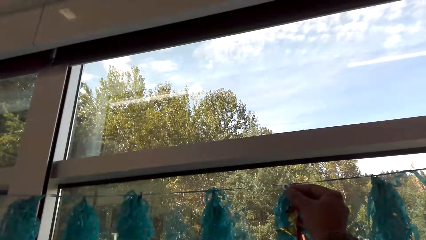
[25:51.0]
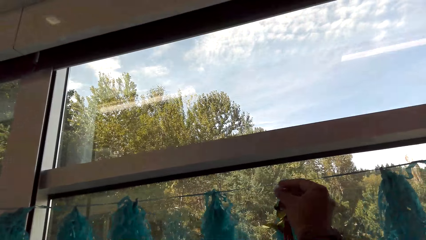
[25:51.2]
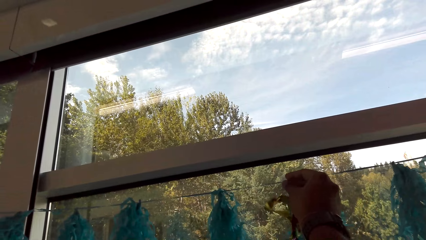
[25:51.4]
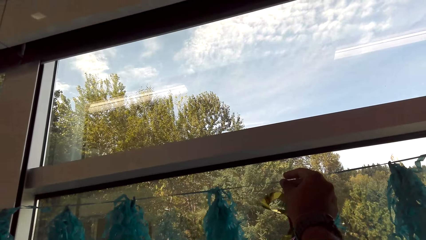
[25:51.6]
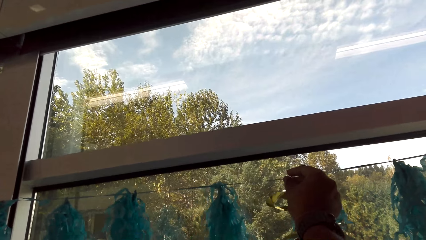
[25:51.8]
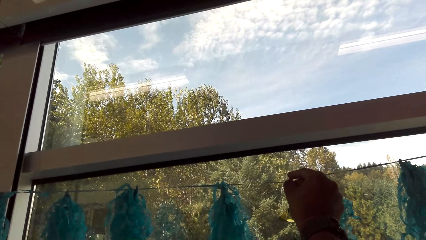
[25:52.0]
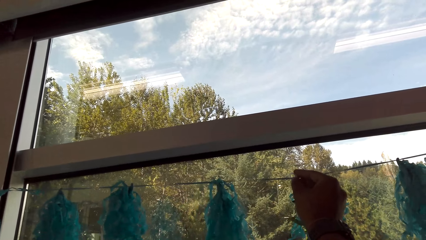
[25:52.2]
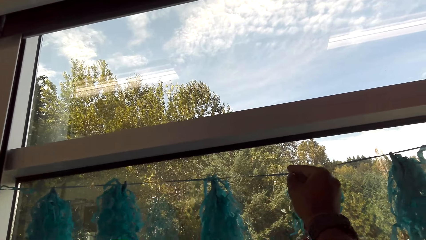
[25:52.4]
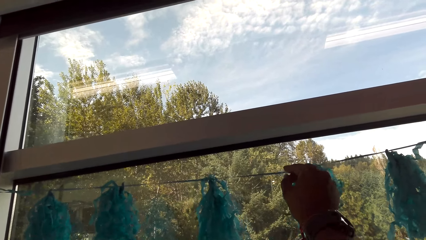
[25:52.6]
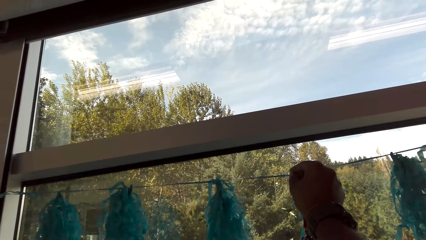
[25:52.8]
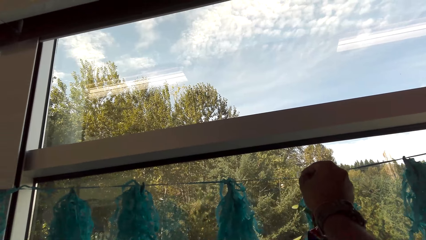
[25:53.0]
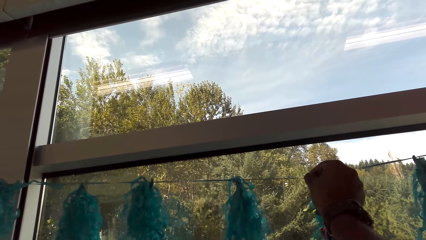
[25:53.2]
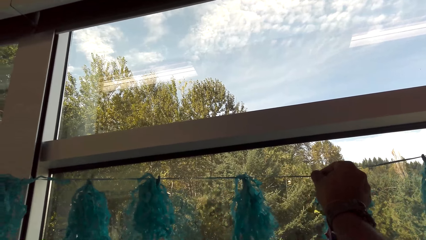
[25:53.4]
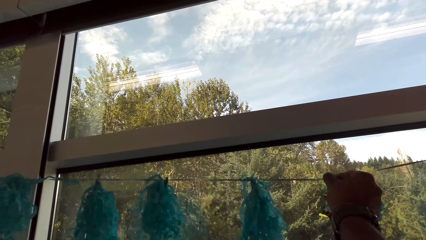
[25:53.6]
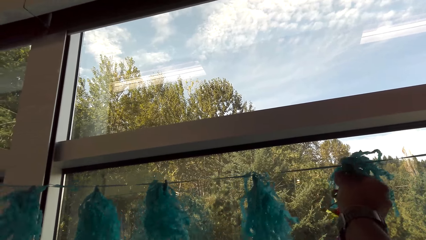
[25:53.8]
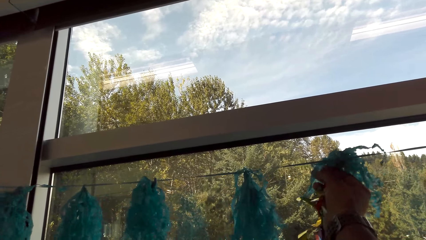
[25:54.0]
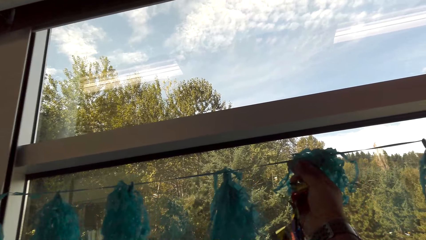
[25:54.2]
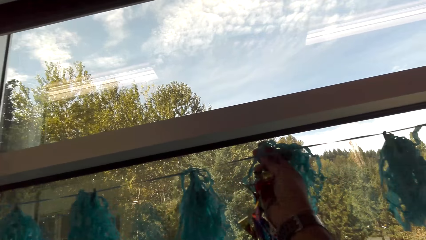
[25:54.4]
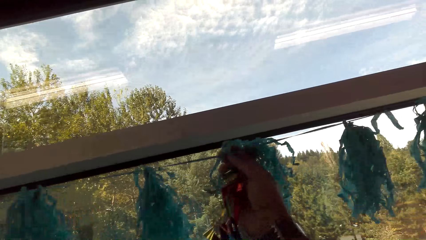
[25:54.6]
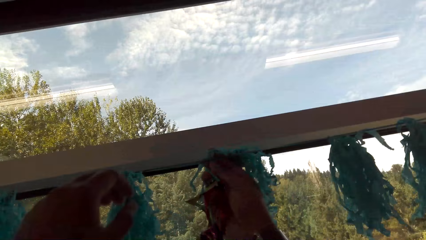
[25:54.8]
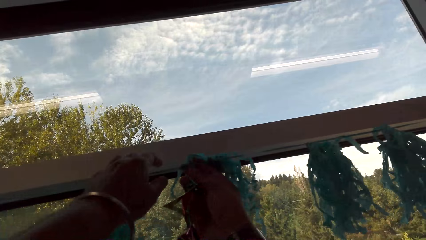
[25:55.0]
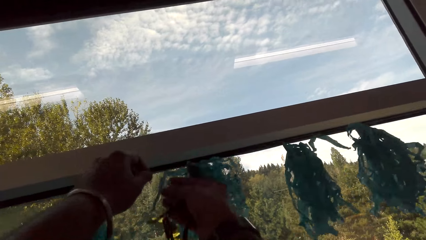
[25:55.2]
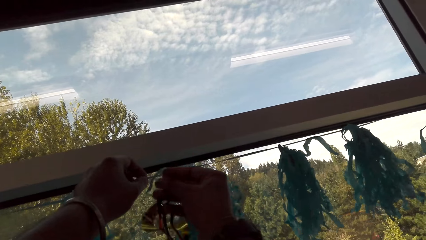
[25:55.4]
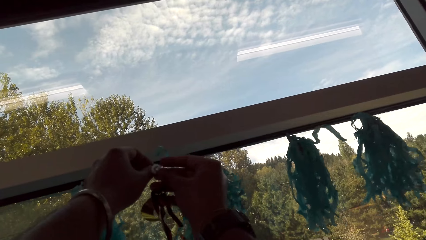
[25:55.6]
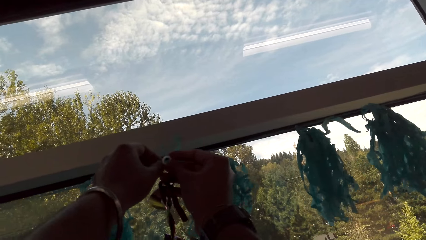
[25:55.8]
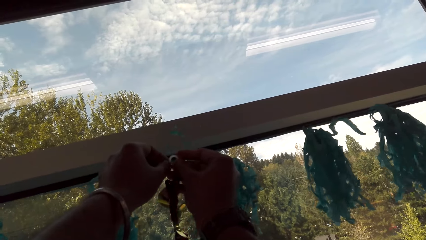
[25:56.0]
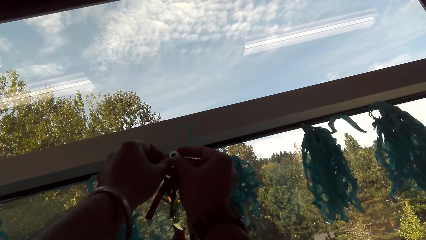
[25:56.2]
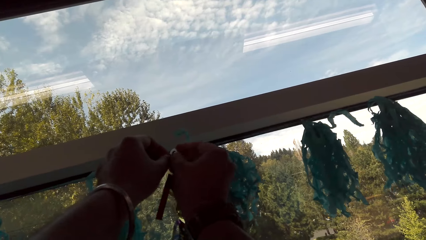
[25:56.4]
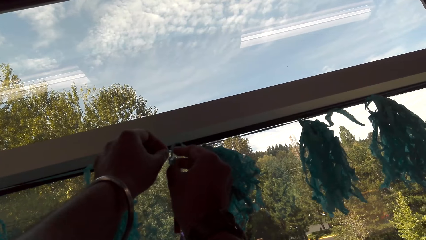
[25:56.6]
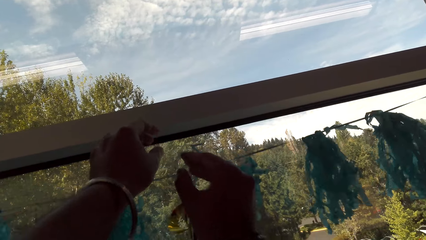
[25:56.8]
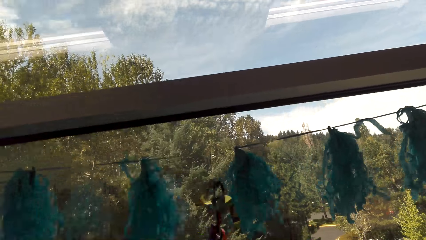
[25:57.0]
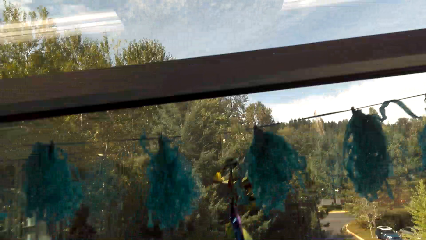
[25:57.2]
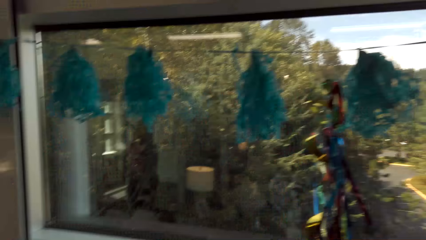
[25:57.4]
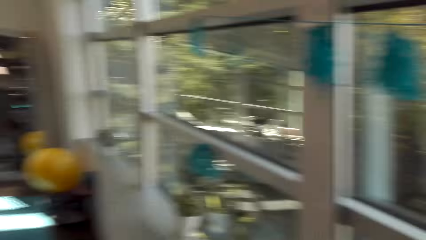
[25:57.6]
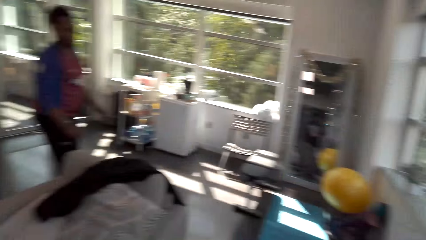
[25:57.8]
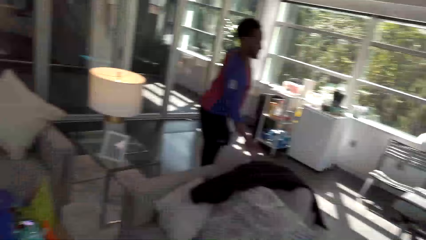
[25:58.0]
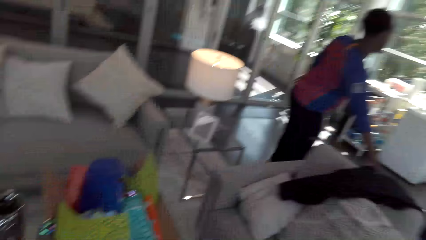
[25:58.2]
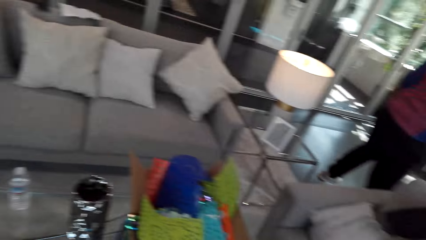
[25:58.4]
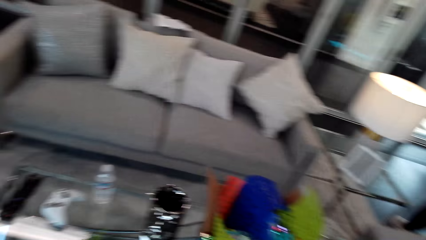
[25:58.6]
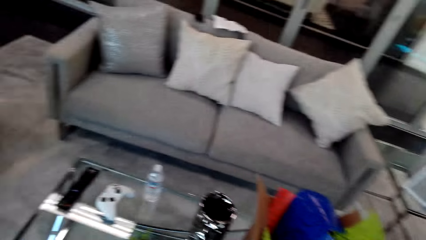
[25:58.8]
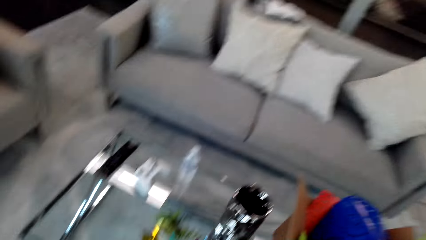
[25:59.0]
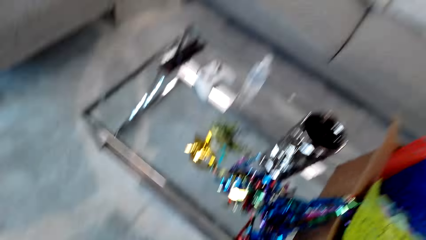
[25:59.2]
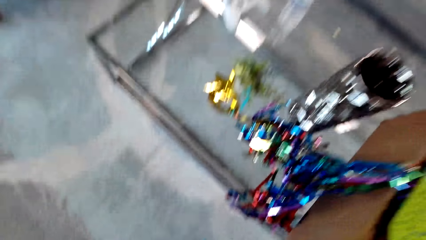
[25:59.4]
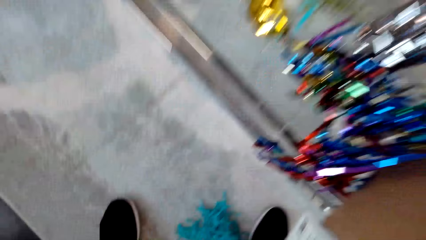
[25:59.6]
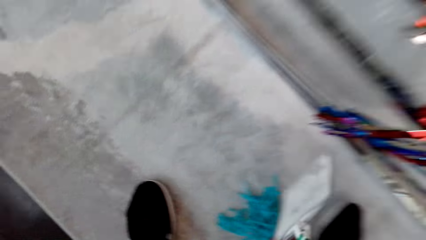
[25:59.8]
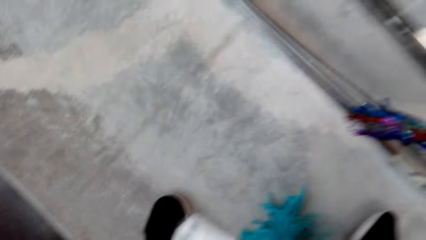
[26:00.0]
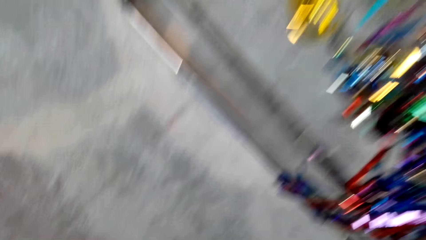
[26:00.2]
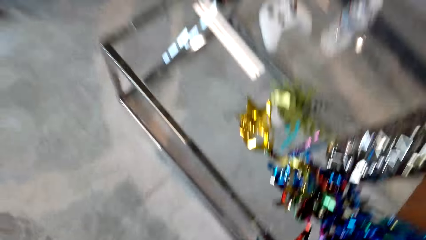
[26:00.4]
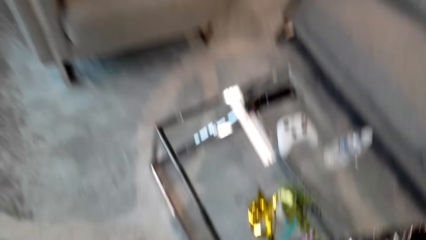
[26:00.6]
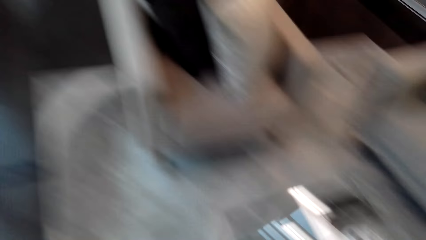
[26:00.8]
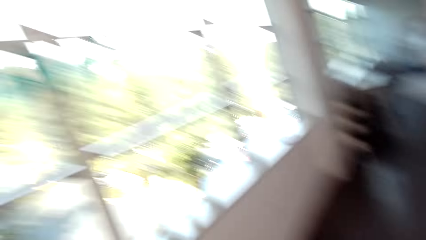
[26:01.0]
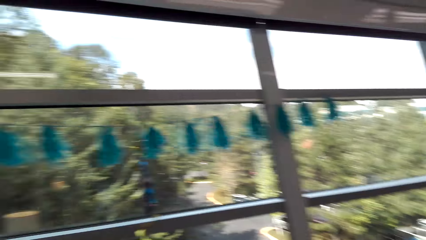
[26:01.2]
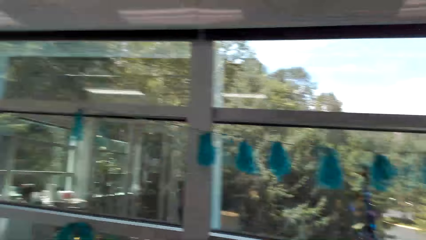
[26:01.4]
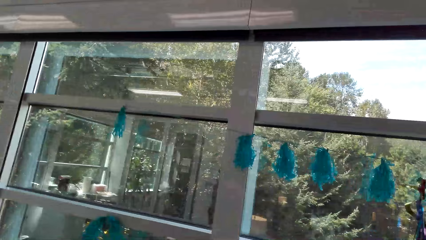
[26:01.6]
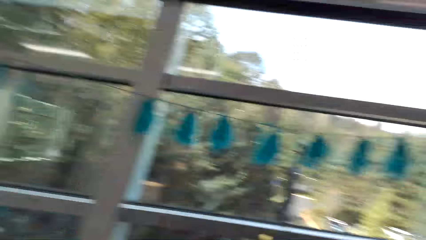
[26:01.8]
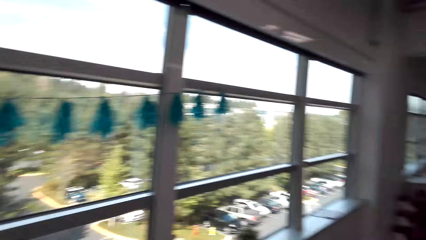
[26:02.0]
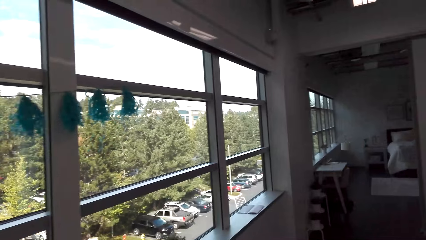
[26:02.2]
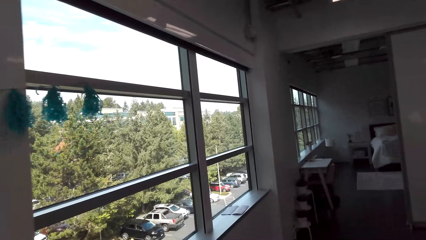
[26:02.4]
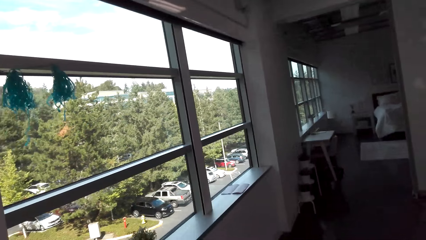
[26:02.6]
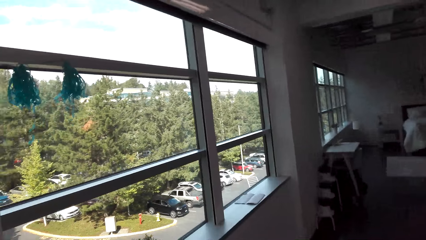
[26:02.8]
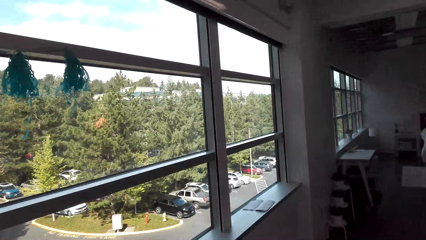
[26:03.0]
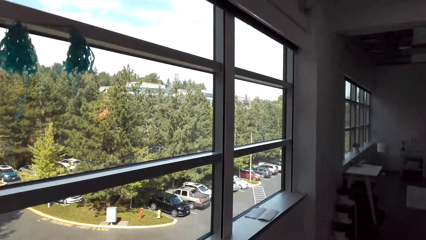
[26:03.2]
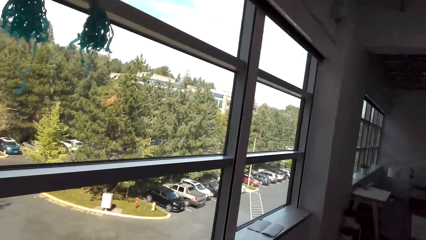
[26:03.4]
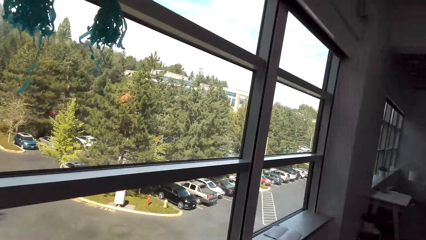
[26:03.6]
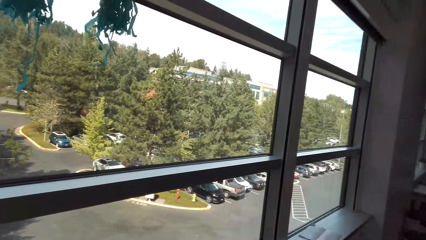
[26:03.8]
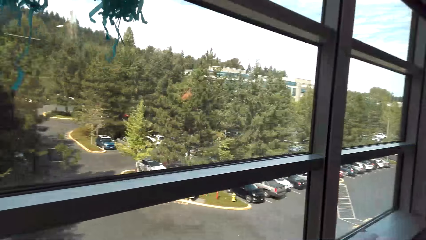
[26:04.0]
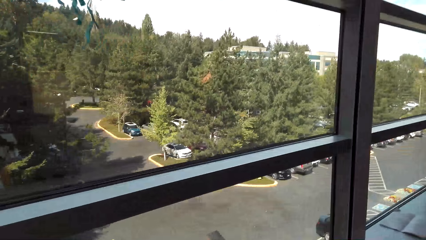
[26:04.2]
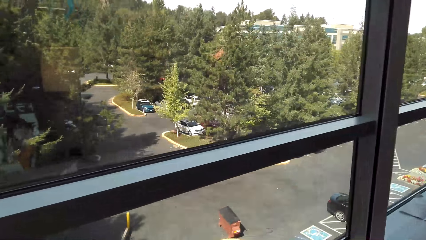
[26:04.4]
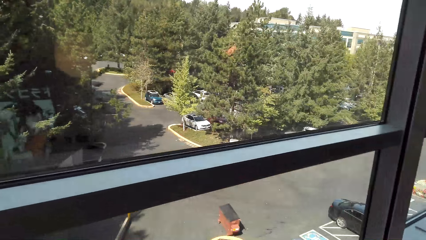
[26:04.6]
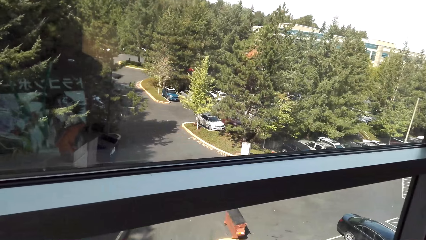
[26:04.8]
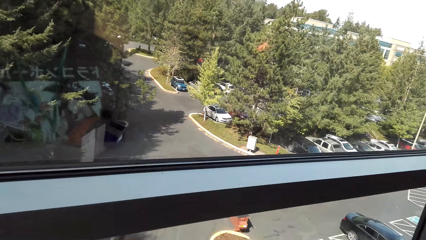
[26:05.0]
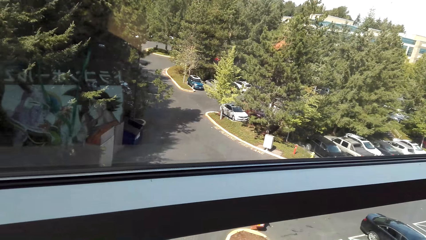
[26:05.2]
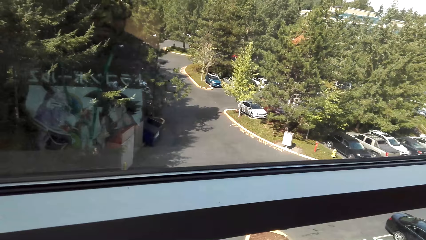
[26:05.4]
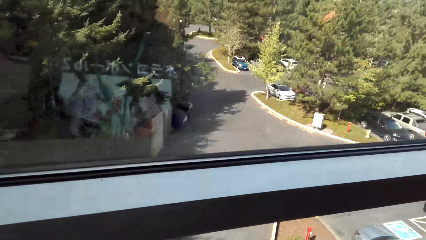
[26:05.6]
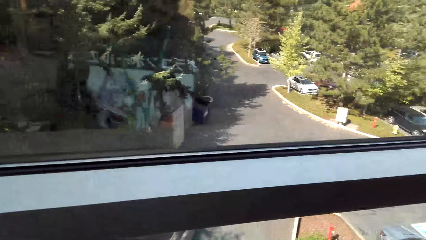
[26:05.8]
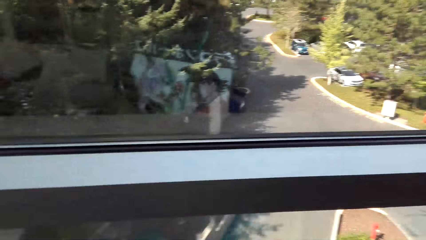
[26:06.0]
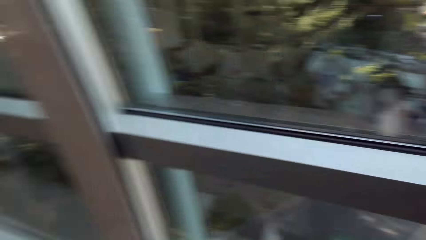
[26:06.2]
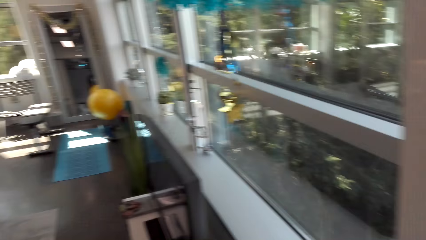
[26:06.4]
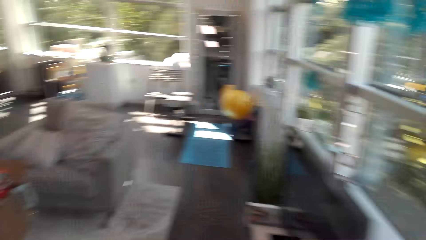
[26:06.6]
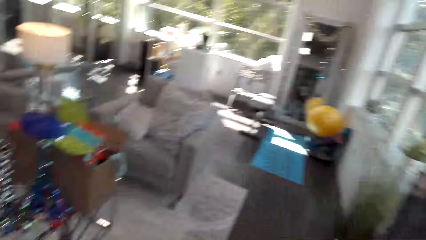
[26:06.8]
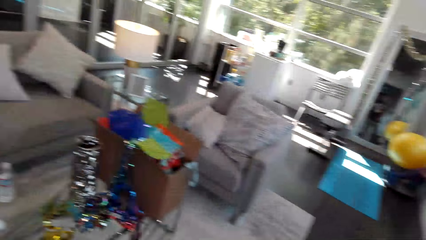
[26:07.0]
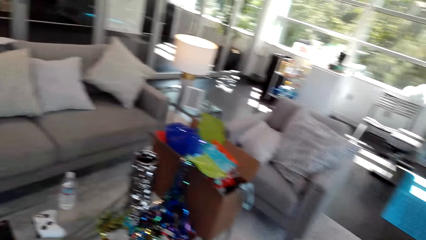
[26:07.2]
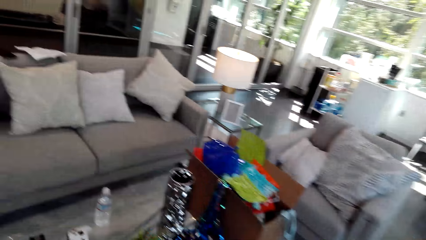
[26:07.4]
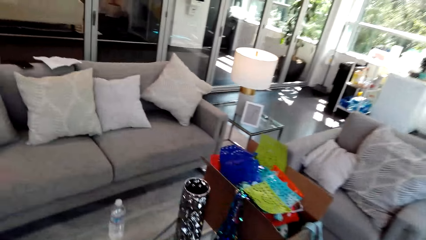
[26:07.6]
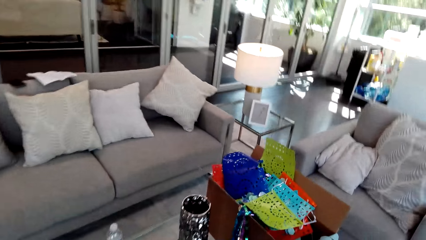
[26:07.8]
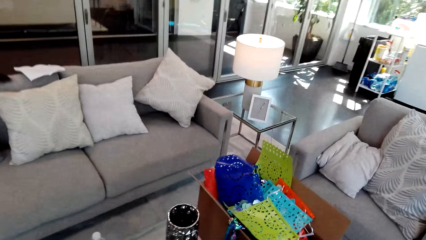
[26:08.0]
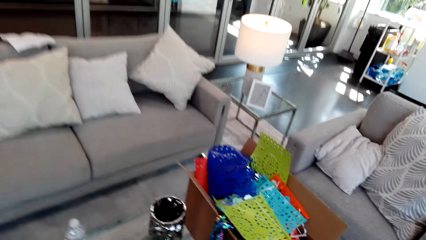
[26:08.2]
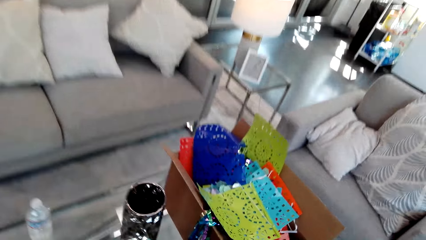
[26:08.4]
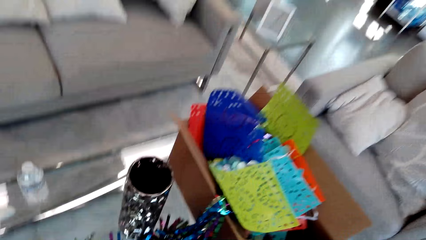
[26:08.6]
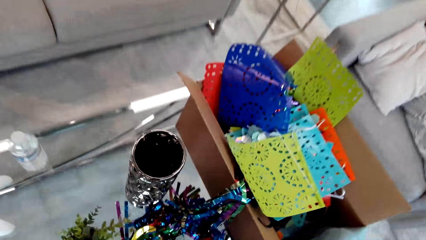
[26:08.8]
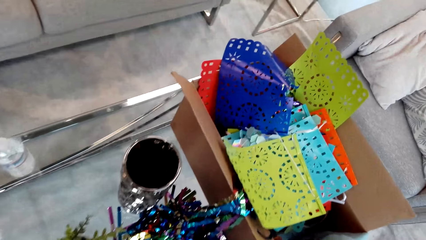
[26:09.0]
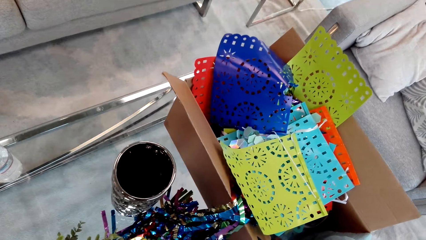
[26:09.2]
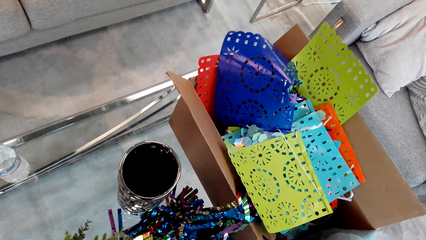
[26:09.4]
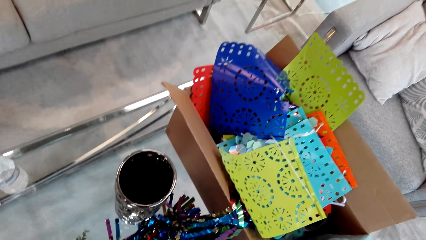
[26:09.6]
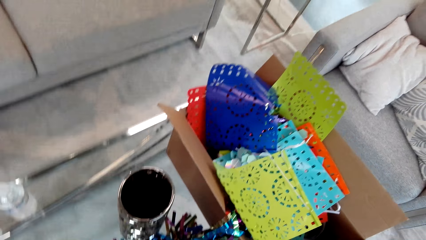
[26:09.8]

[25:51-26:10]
The camera wearer looks around. They attach the decorating material in the wall. They walk. They look around. They move.
